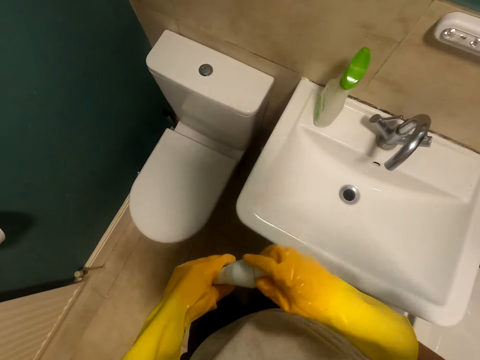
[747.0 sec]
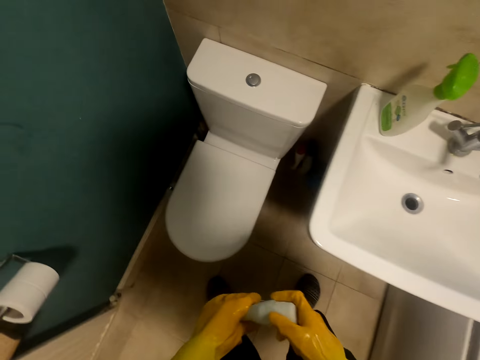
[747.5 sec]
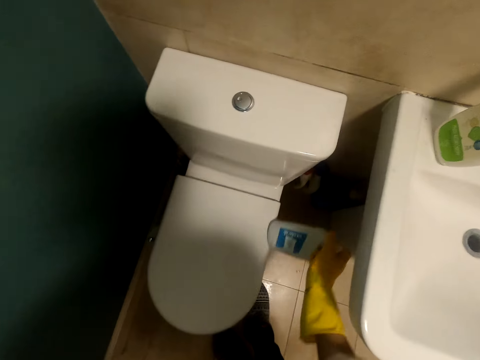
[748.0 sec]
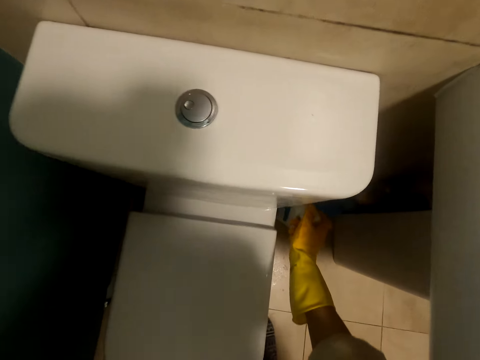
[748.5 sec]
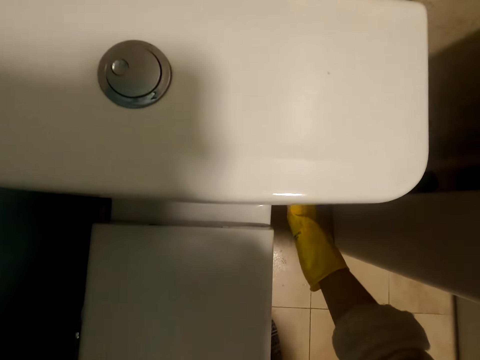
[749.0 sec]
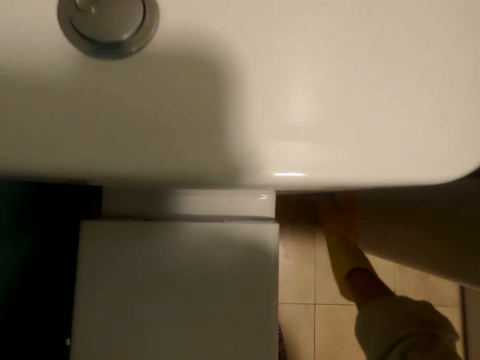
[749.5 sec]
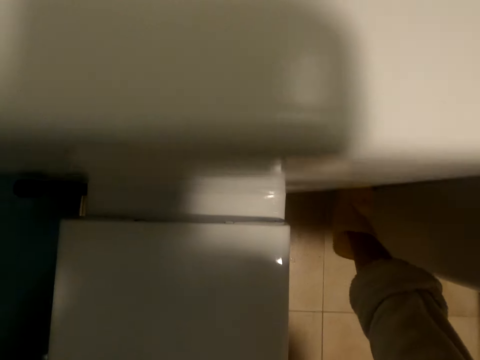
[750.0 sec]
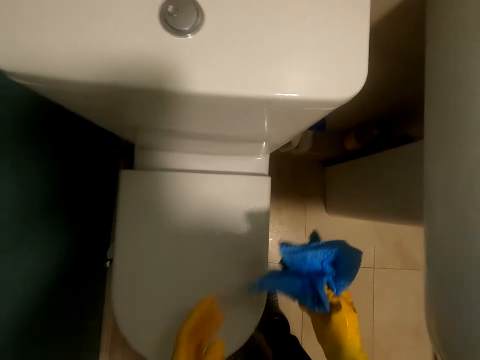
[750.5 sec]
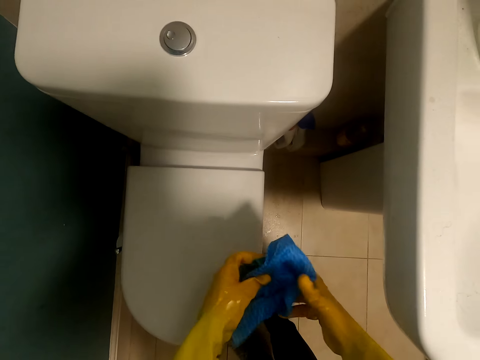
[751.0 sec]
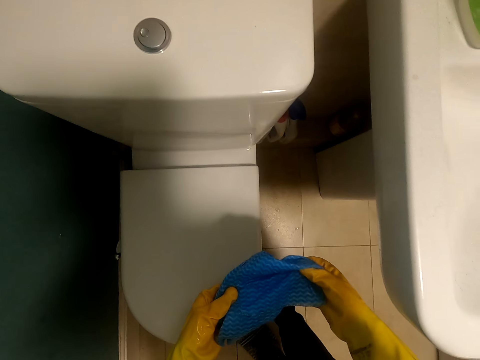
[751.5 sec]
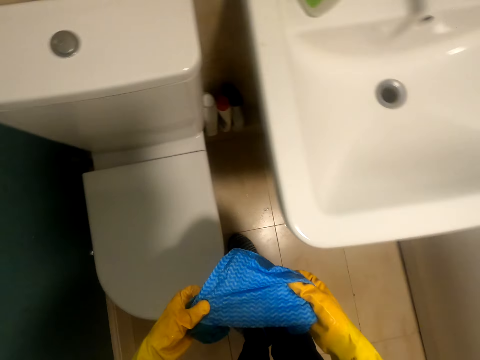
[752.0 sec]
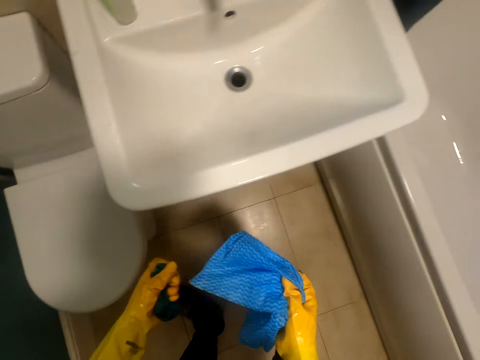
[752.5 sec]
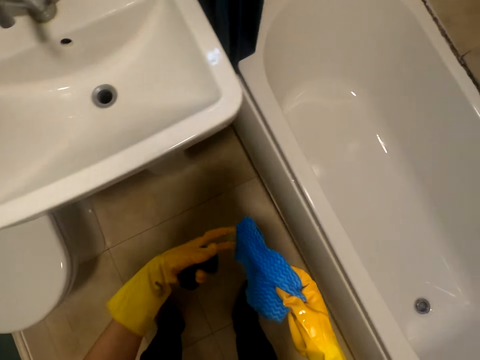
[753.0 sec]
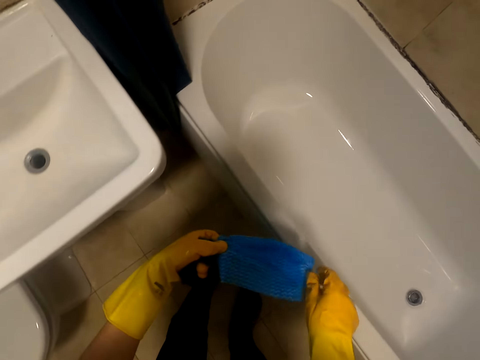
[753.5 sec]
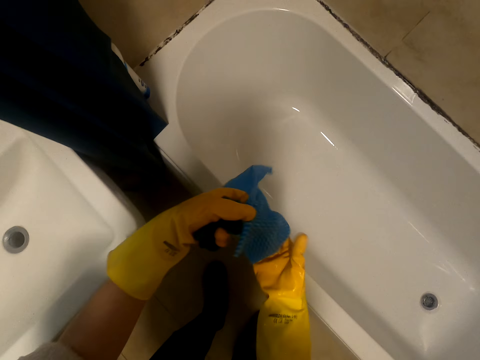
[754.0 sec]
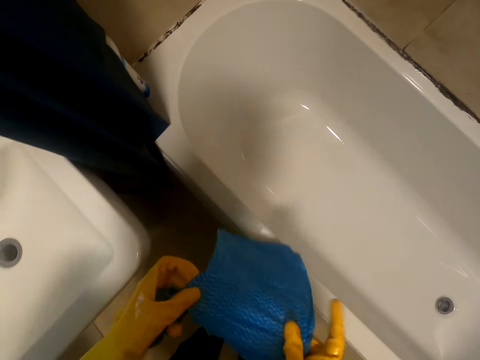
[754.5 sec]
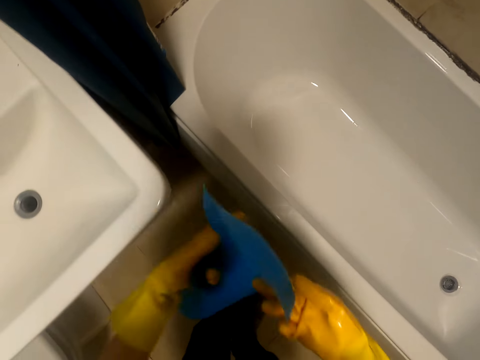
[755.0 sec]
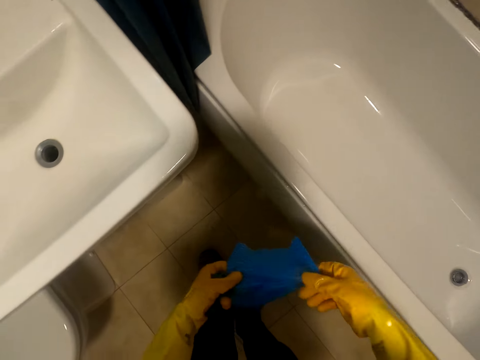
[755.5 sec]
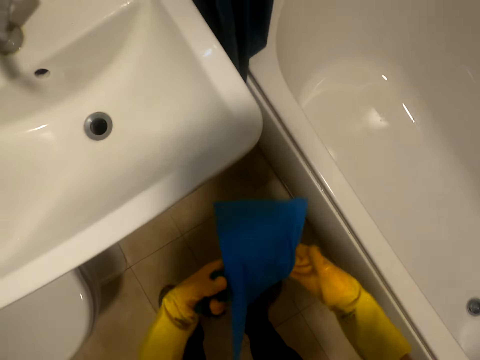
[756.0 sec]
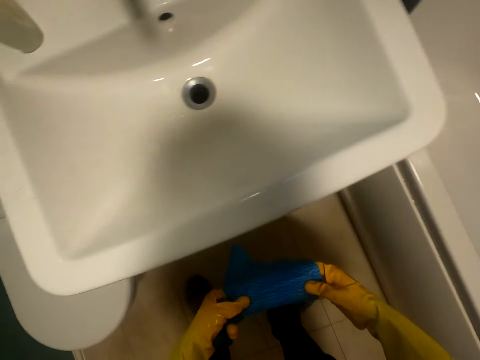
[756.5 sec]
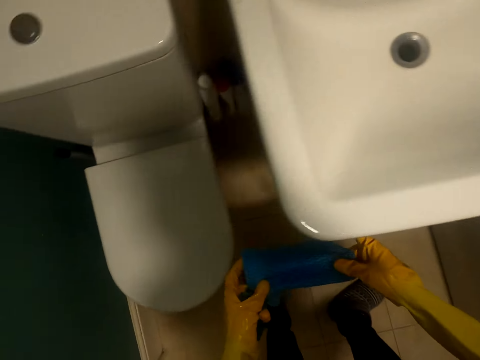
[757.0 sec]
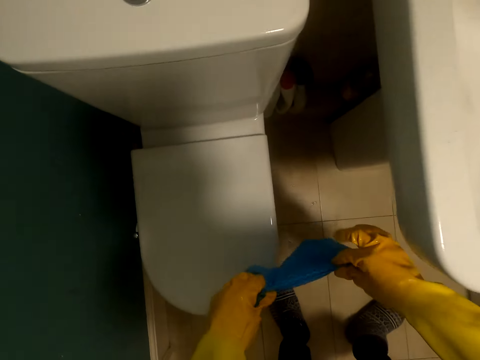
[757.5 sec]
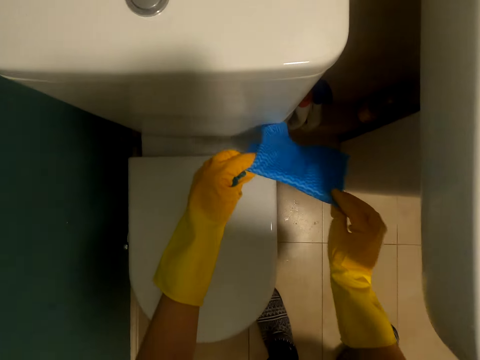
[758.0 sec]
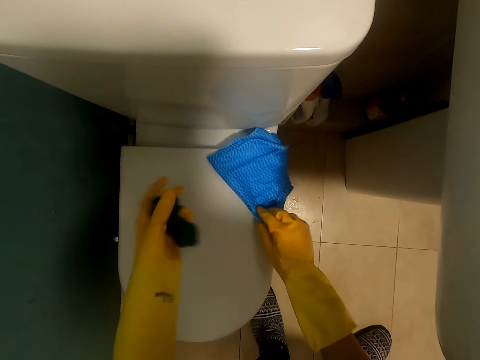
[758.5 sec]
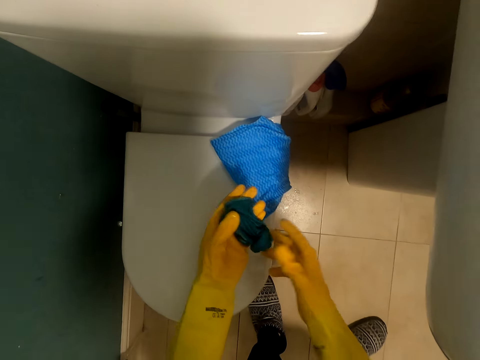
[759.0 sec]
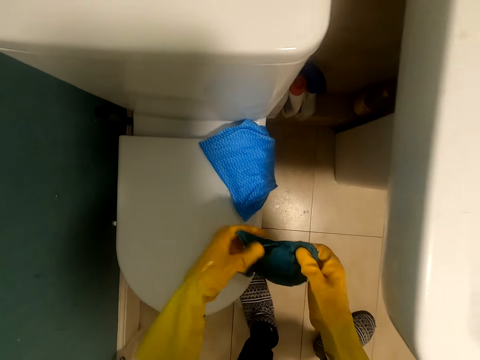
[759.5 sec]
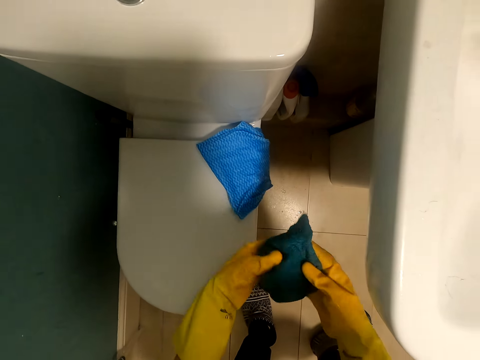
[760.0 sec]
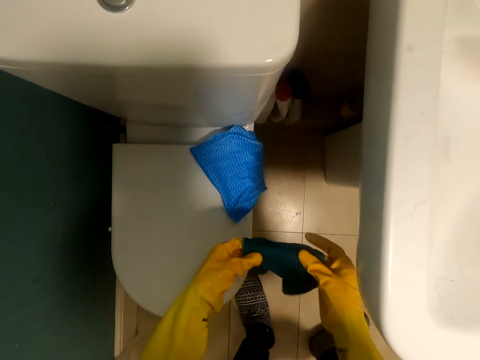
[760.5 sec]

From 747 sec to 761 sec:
The camera wearer closes the soap bottle. They place the soap bottle on the floor at the corner. They pick up a cloth from the floor. They fold the cloth with both hands. They put the cloth on top of the toilet.

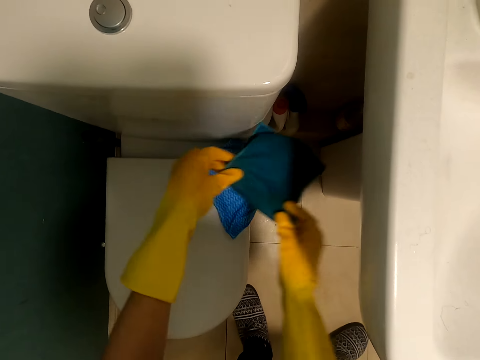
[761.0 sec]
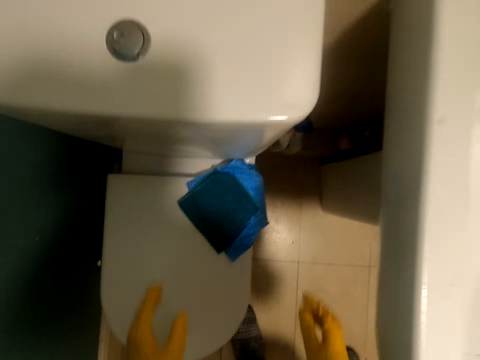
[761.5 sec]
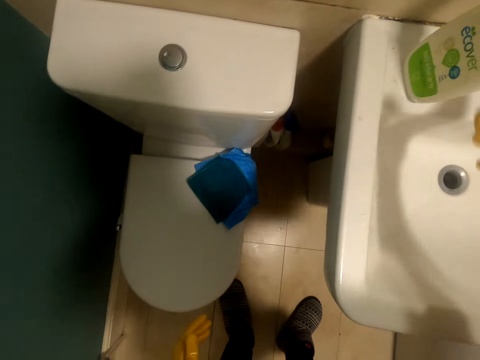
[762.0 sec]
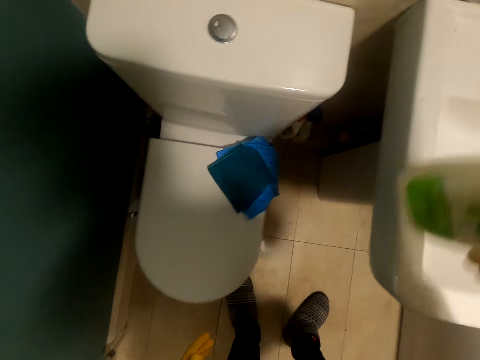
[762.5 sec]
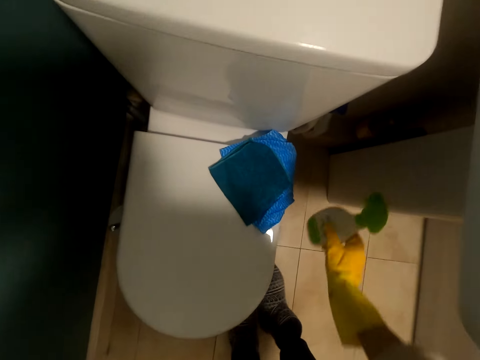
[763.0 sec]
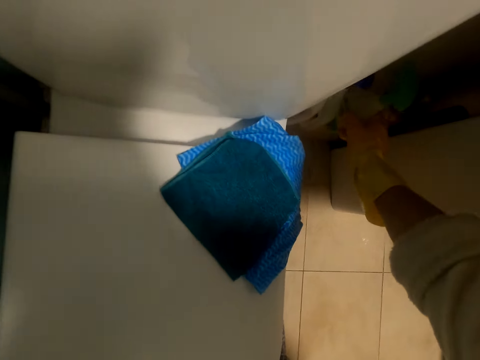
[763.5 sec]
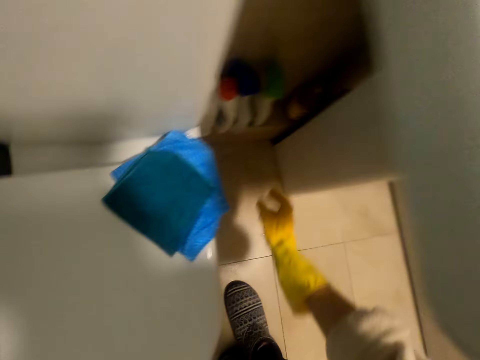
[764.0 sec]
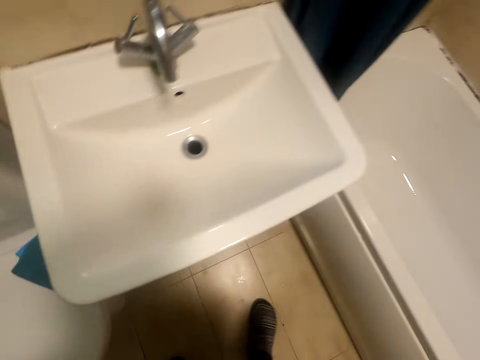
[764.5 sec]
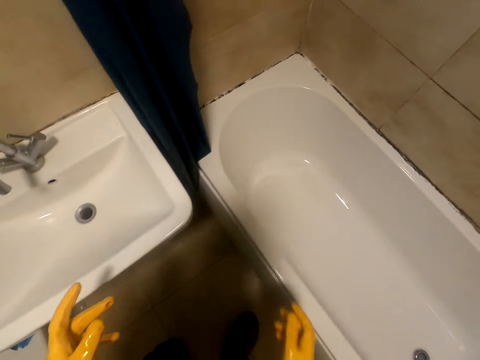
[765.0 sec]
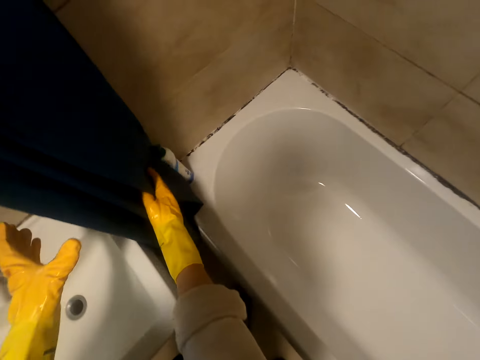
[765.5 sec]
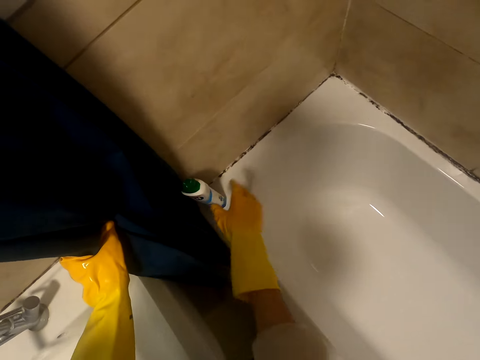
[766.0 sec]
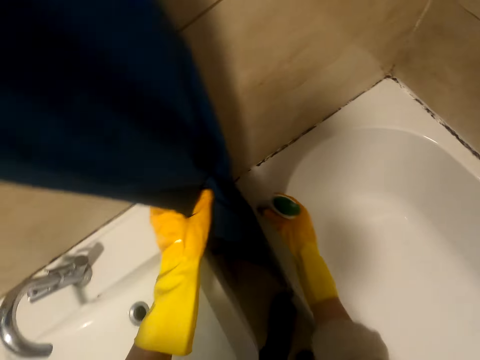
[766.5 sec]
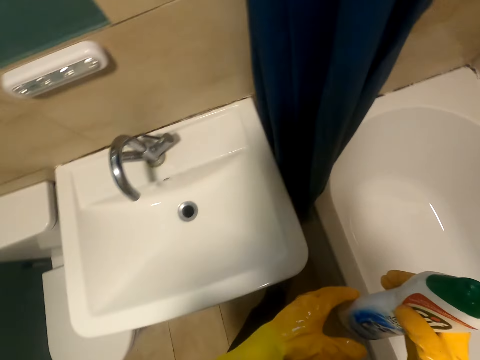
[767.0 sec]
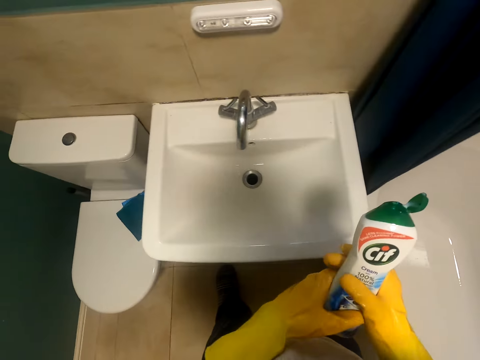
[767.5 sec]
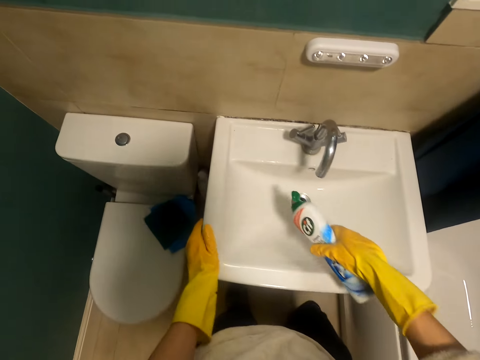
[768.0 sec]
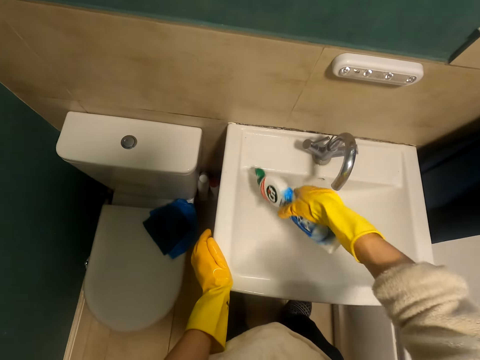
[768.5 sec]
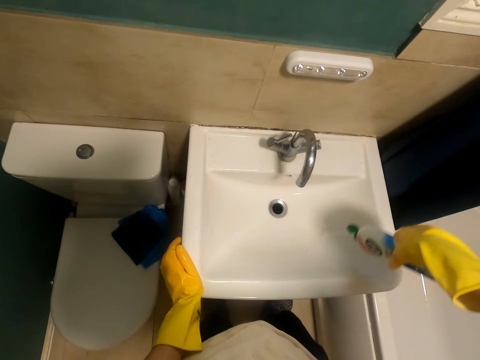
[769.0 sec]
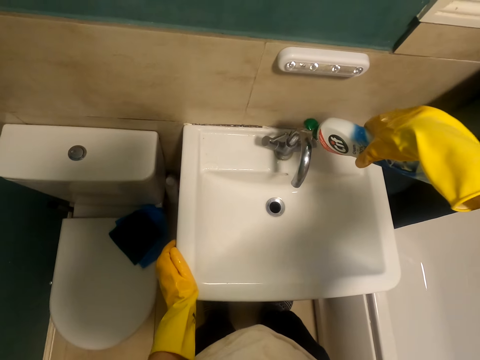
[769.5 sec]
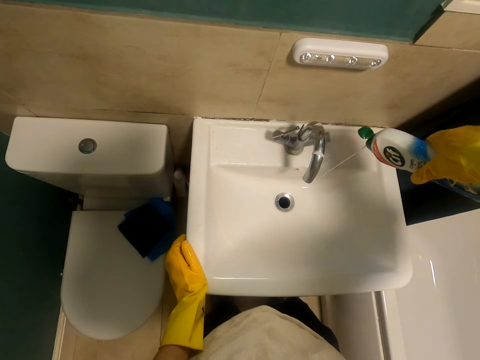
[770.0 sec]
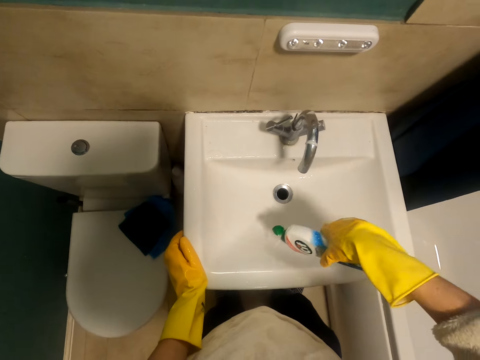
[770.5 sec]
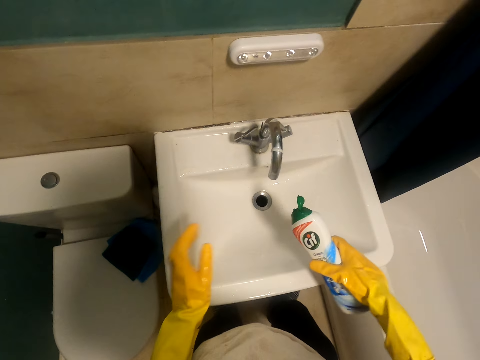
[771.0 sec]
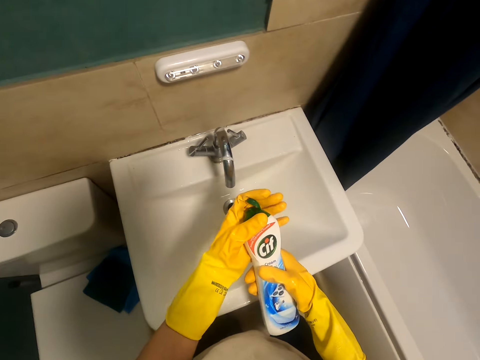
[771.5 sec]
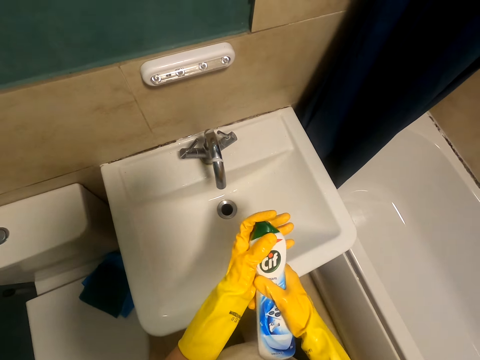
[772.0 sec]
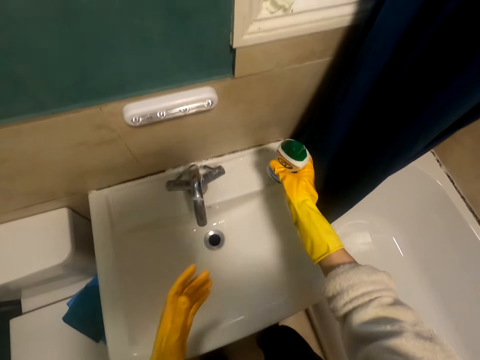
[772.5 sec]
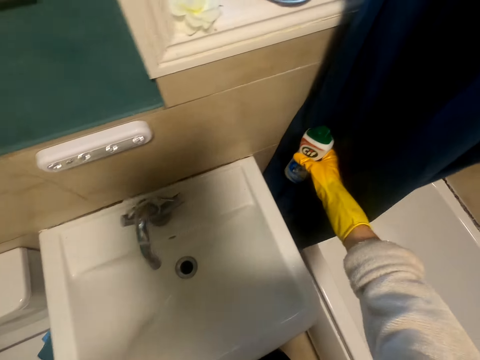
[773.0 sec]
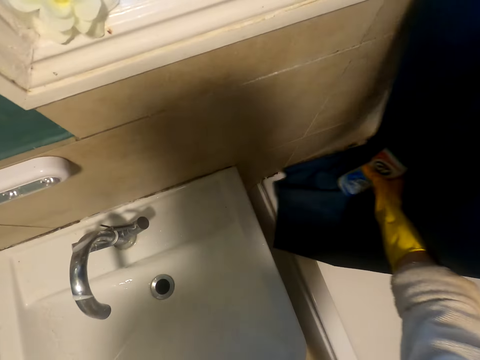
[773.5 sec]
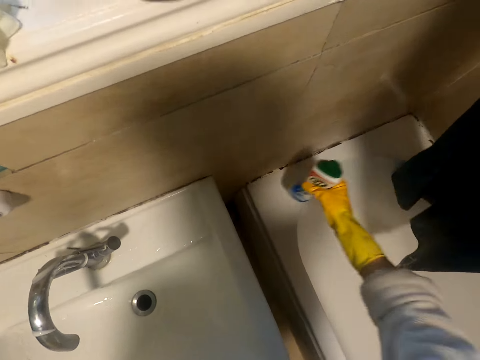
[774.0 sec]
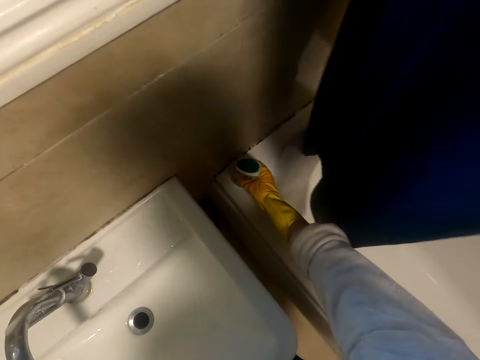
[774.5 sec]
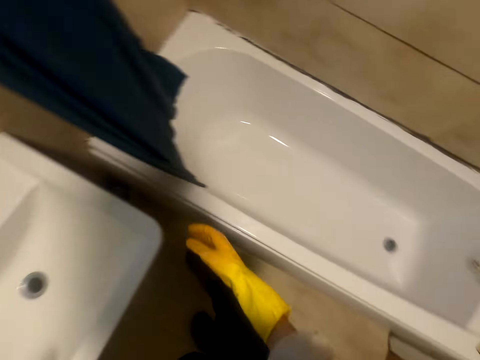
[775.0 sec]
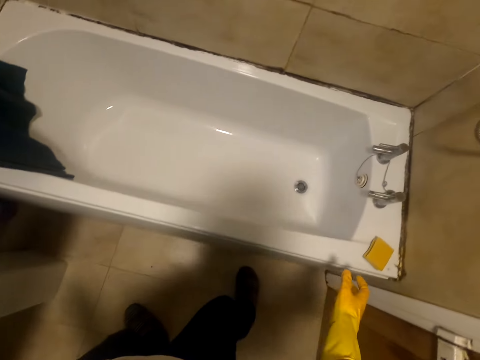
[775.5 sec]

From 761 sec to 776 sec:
The camera wearer picks up a spray bottle from the sink. They place the spray bottle on the floor. They pick up a liquid soap from the sink. They pour the liquid soap on top of the sink. They close the liquid soap with the left hand. They place the soap bottle on the sink.
